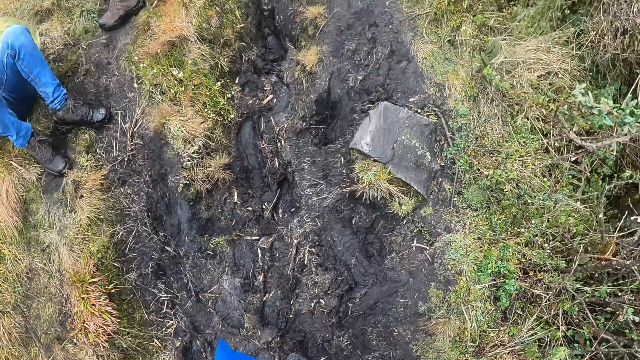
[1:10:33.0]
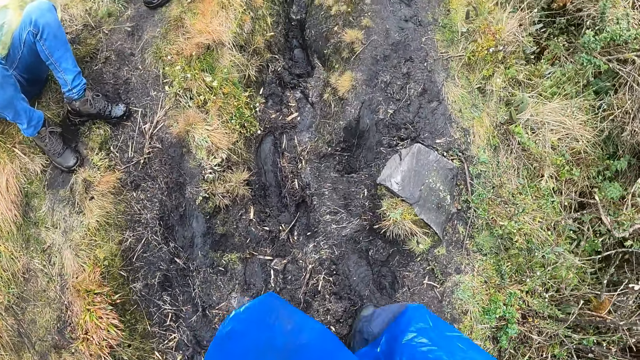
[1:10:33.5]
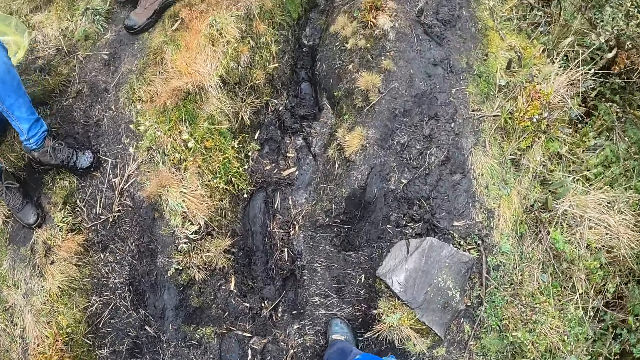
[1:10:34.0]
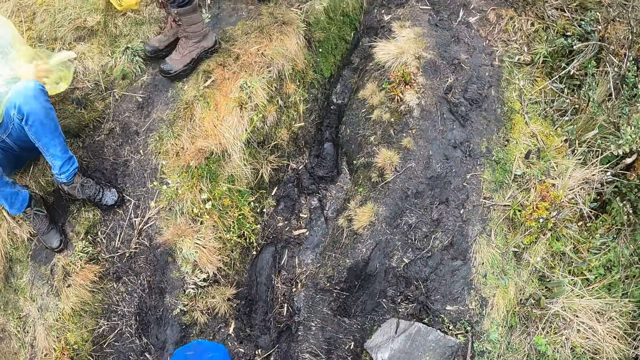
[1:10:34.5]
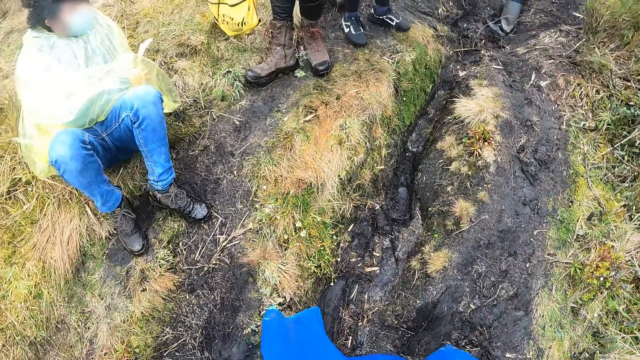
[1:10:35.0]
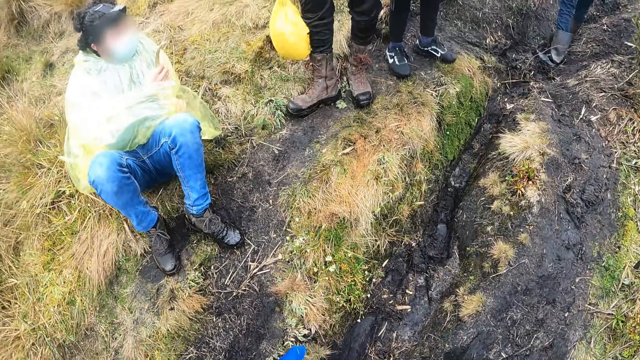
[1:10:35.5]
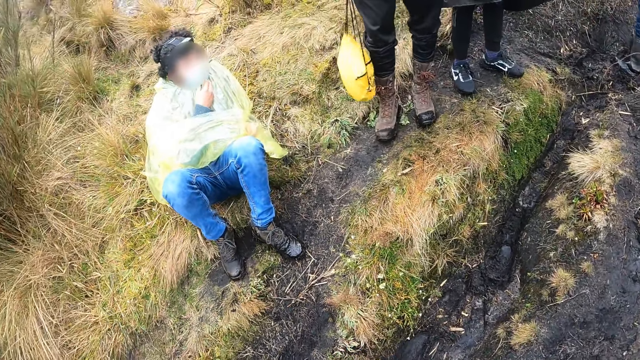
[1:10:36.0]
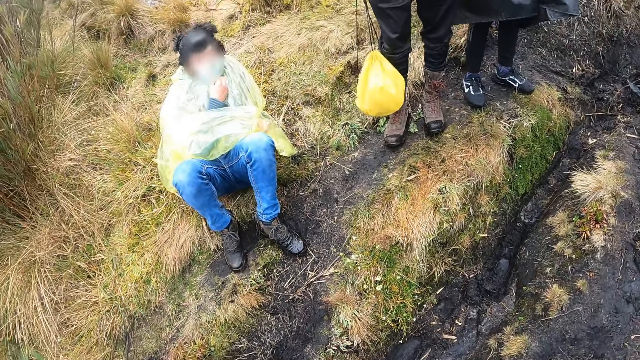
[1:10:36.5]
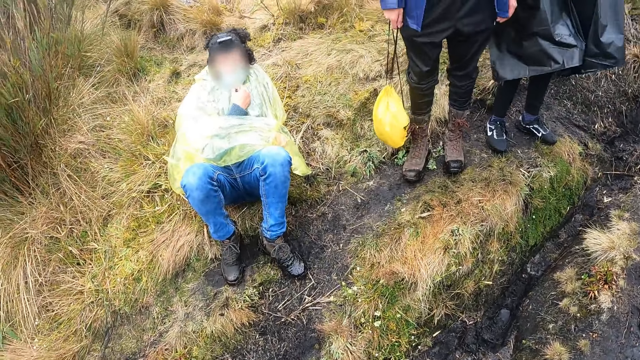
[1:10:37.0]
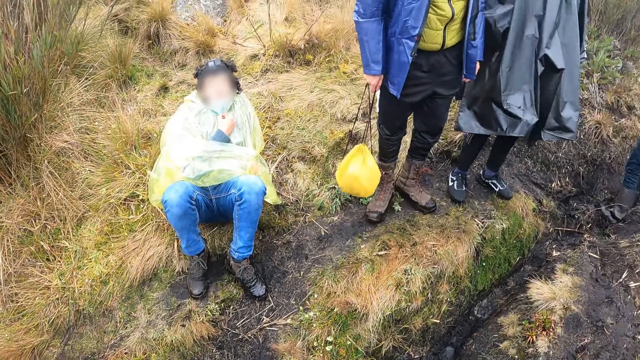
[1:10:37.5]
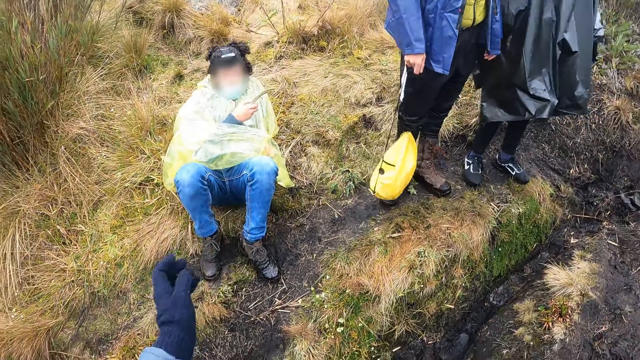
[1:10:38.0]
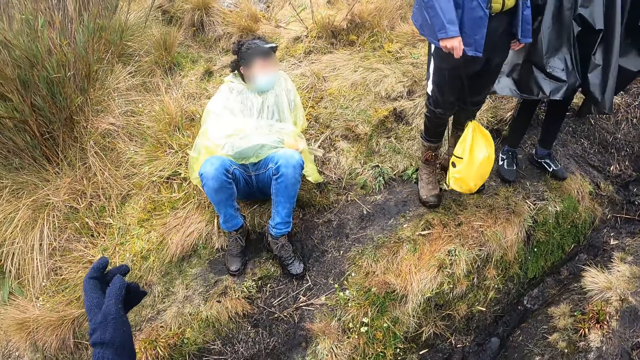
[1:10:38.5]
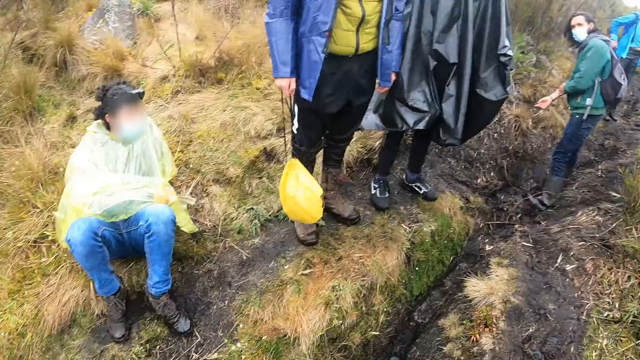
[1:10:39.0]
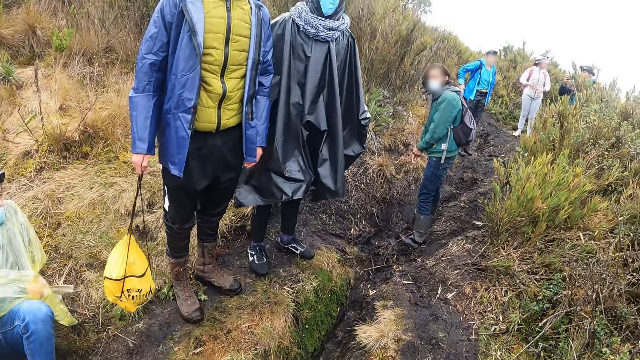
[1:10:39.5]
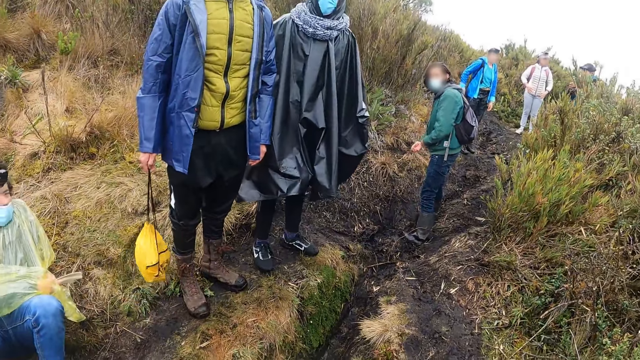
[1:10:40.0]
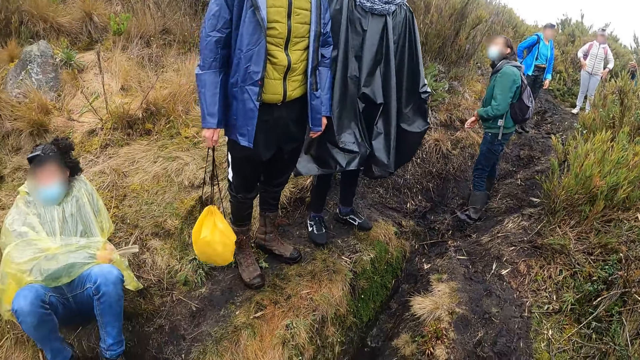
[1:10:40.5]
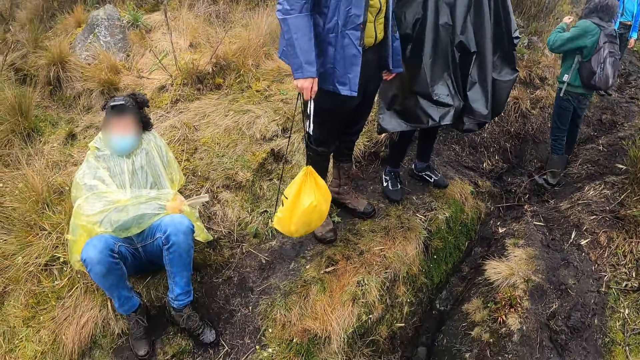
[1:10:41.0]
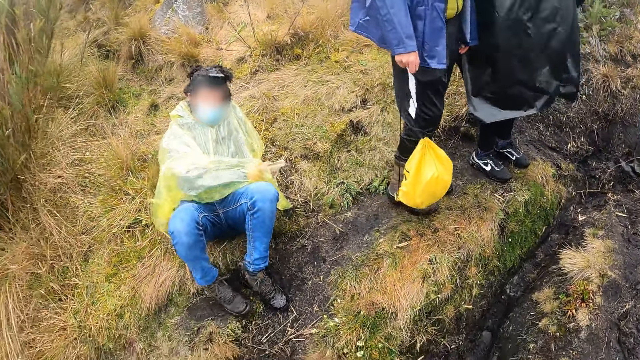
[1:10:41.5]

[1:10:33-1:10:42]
The woman scratches her face with her left hand. The camera wearer interacts with a group of people on the hill.

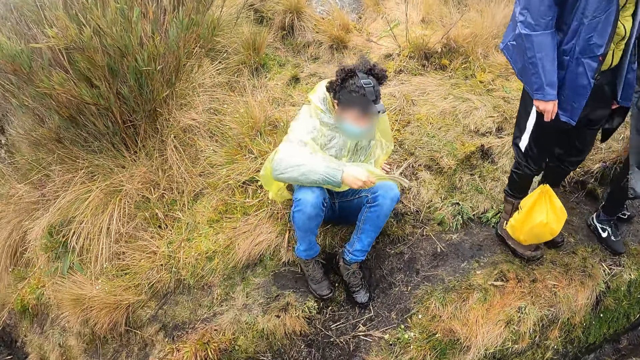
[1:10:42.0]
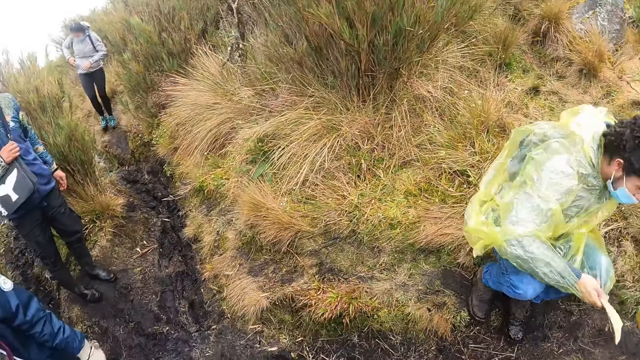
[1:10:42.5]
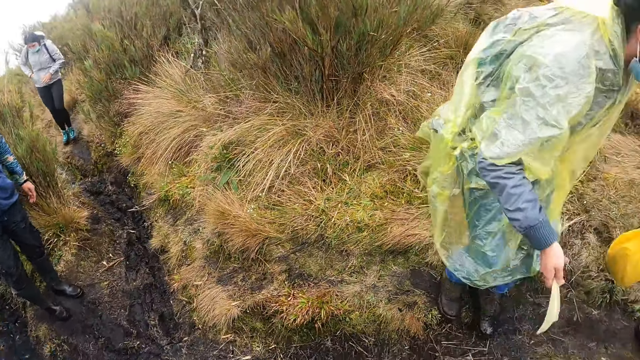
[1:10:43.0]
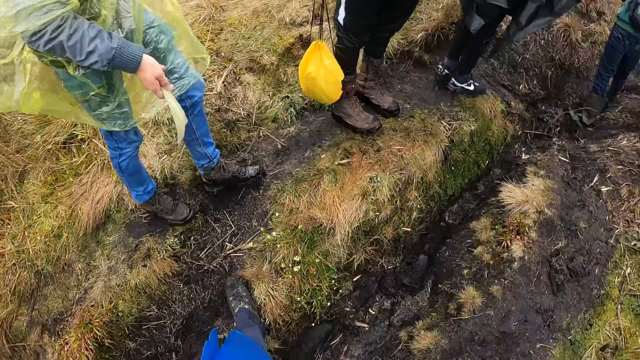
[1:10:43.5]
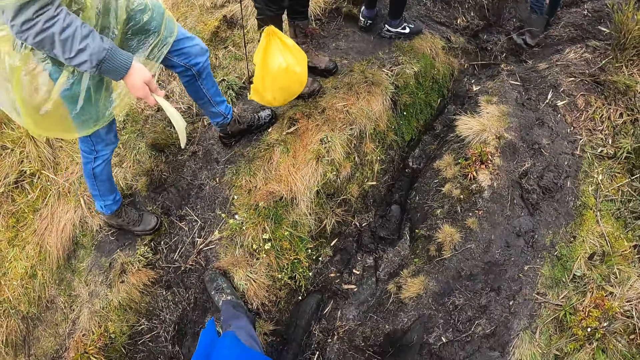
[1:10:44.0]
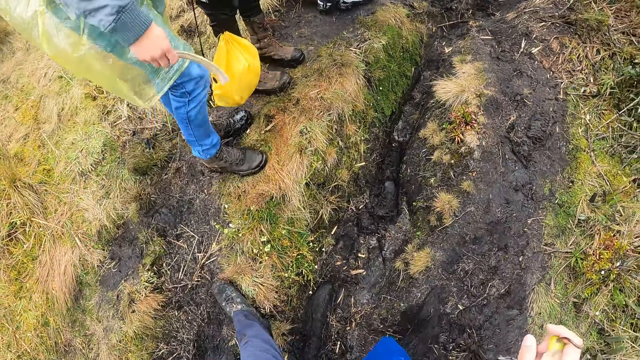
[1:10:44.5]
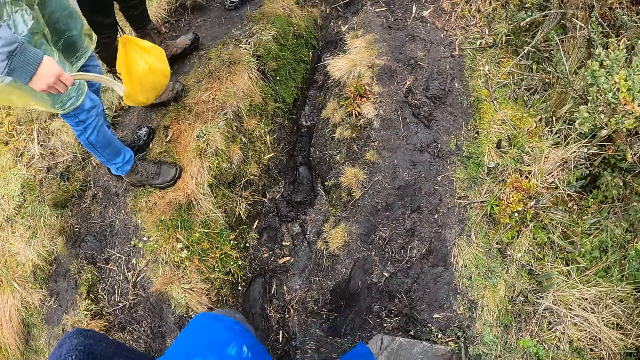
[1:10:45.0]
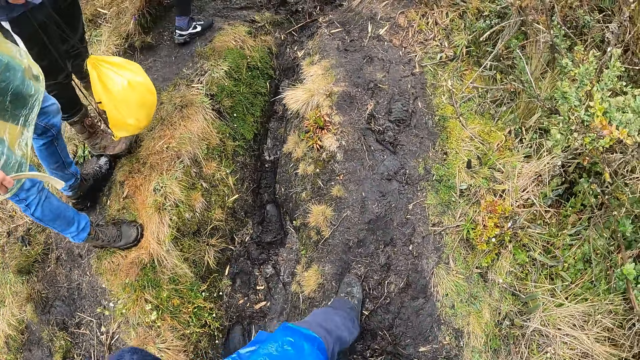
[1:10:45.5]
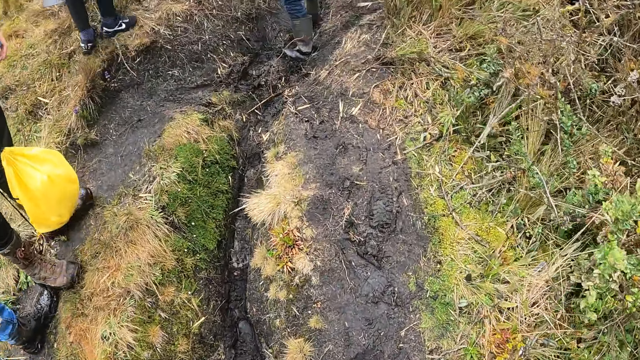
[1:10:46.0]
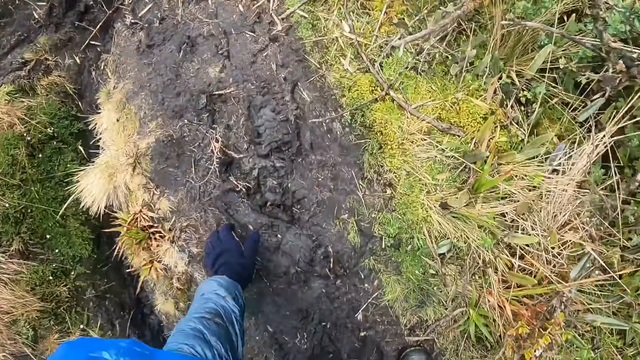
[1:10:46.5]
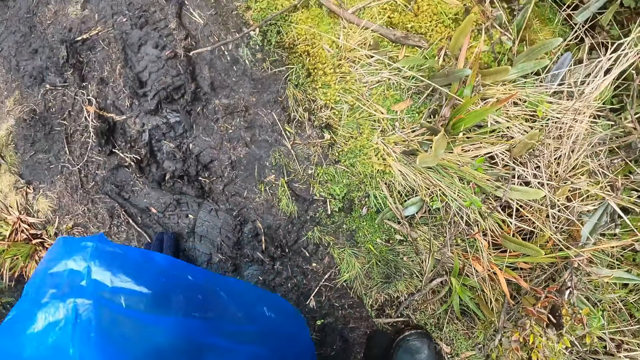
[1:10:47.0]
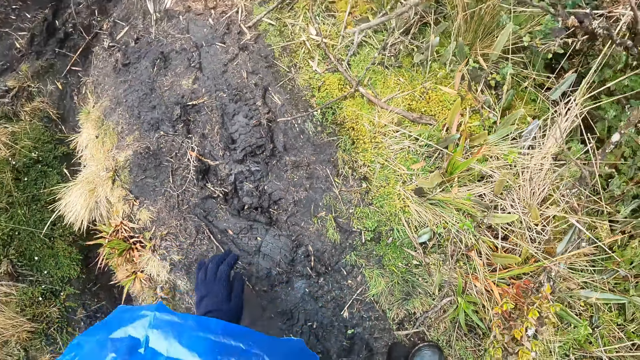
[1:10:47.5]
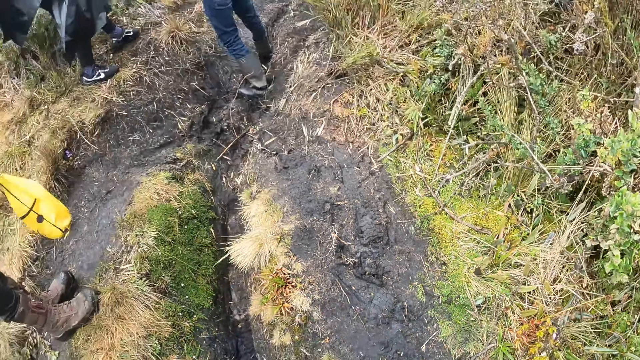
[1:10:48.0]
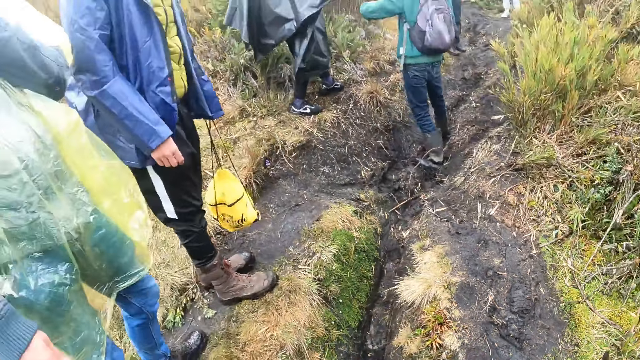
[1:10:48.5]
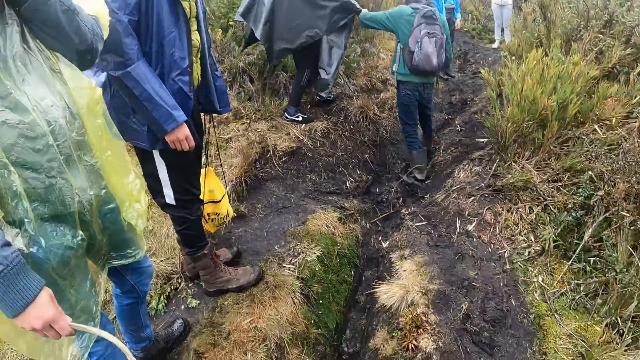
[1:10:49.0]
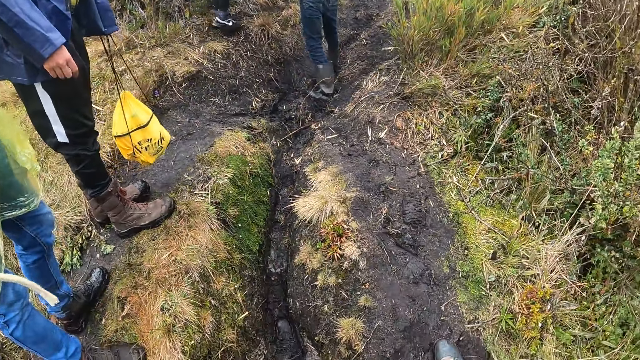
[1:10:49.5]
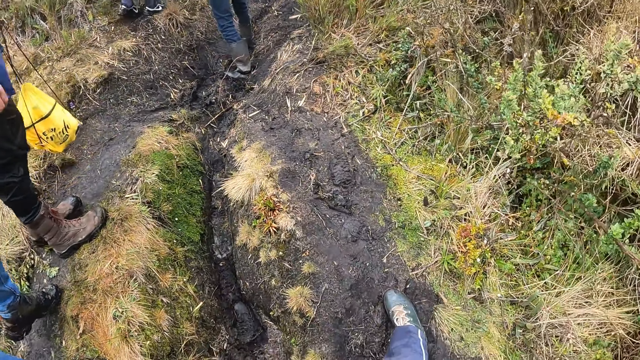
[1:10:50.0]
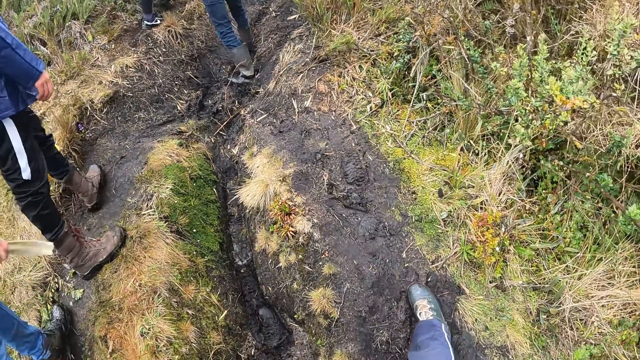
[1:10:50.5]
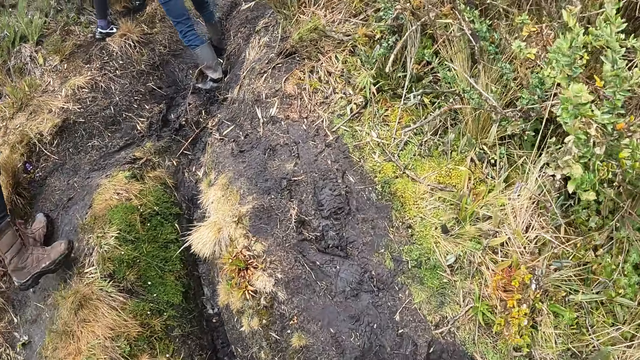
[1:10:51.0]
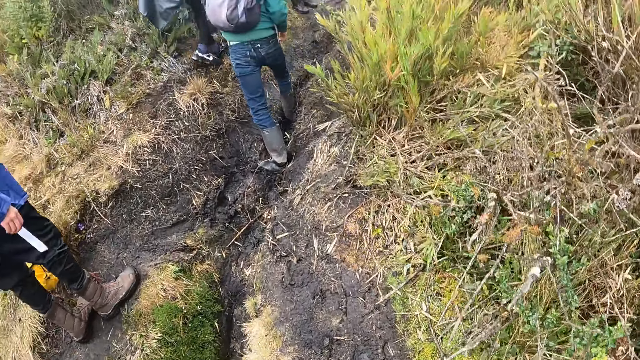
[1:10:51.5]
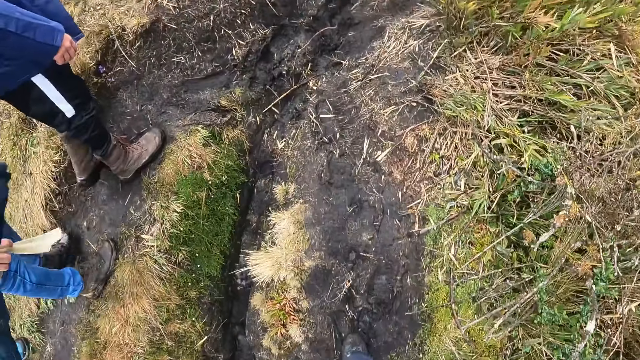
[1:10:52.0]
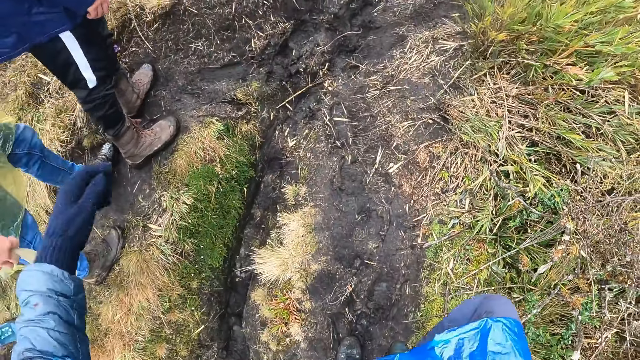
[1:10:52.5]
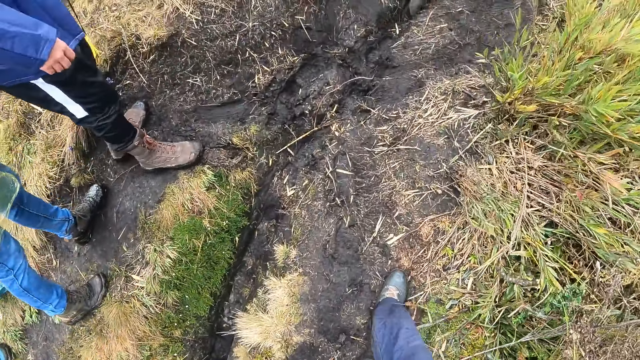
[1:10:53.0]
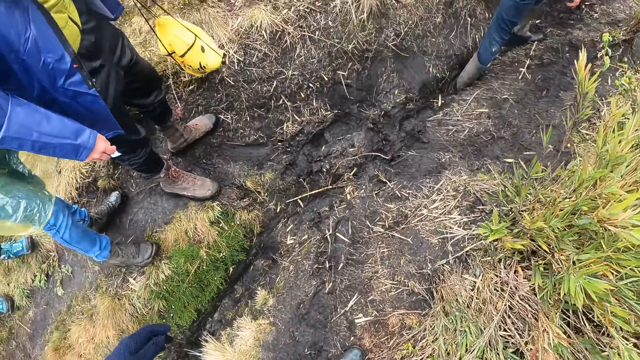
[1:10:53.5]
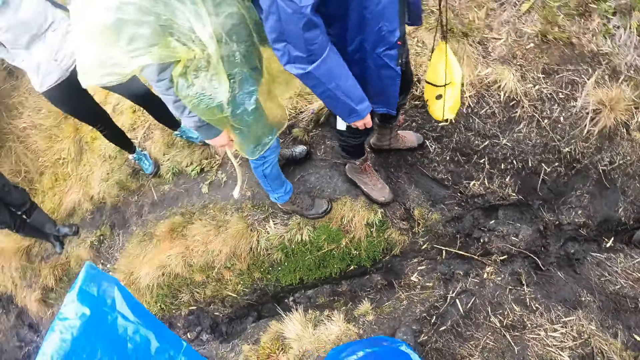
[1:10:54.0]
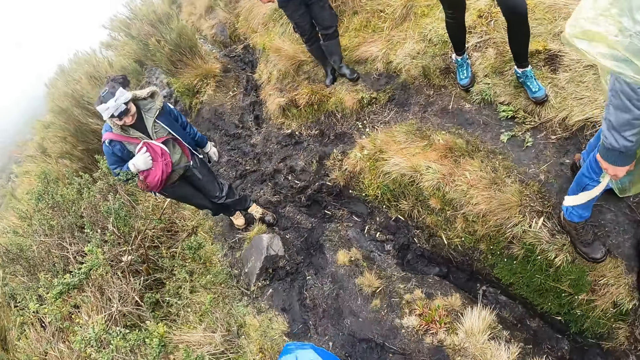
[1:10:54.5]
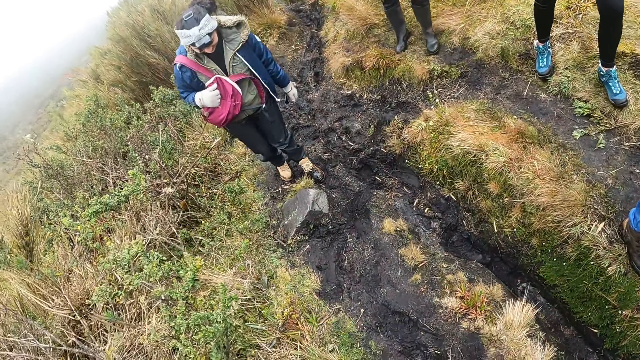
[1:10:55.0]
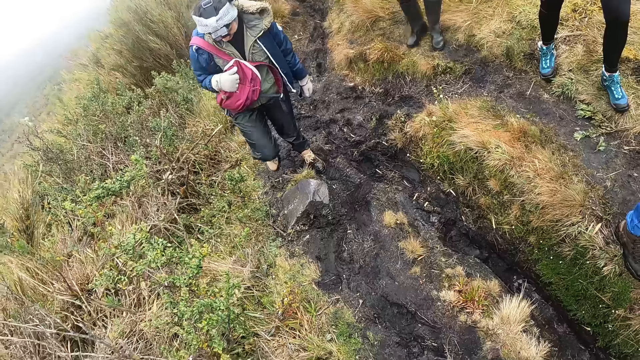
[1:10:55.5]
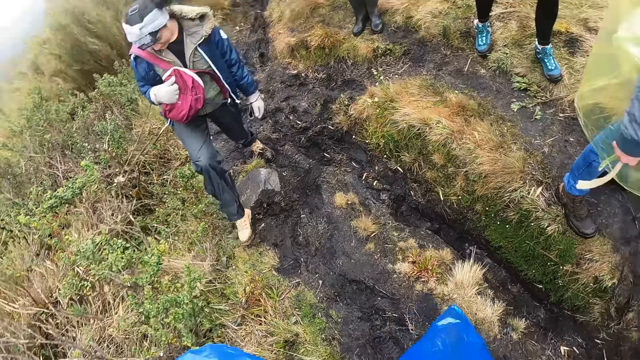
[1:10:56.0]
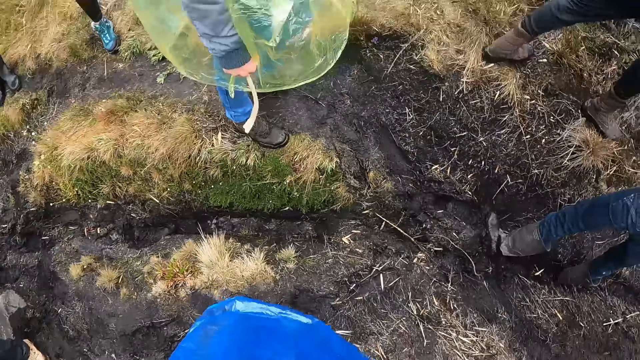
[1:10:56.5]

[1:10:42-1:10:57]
The camera wearer looks around the grassland. He looks around at the other adventurers. He walks on the grassland. He places his left hand on the floor. He climbs up the hill with the group of people. He walks on the grassland. He looks back at a person.
